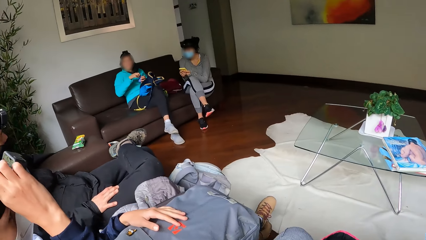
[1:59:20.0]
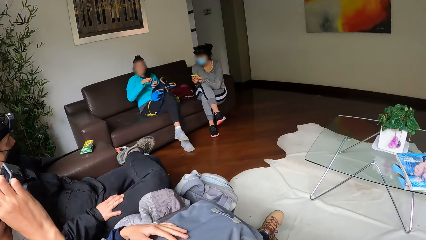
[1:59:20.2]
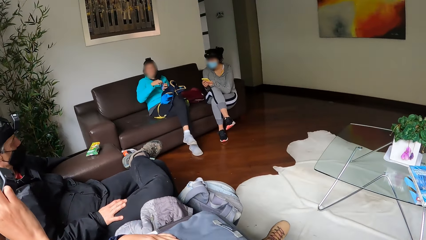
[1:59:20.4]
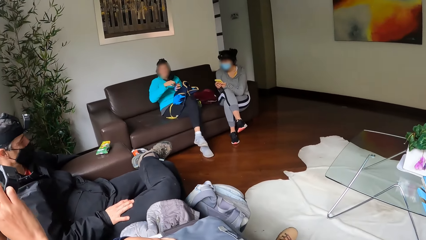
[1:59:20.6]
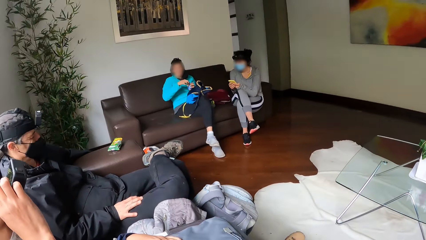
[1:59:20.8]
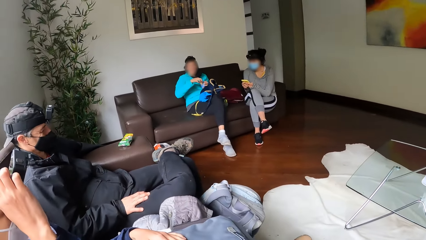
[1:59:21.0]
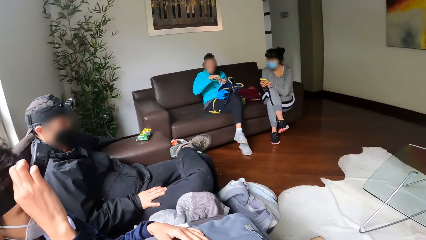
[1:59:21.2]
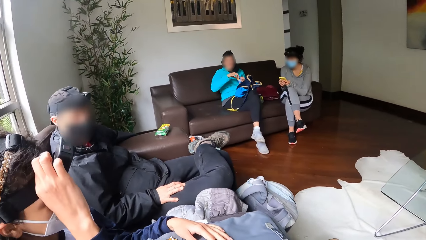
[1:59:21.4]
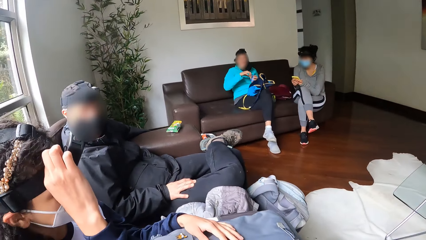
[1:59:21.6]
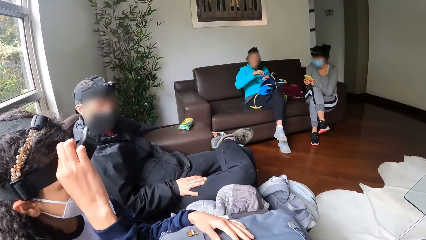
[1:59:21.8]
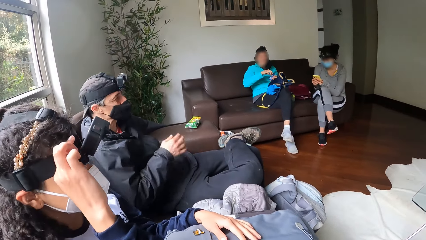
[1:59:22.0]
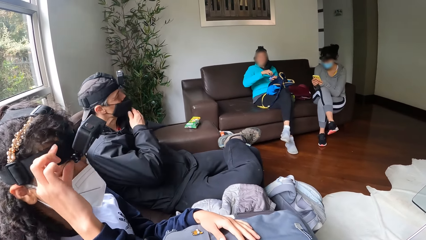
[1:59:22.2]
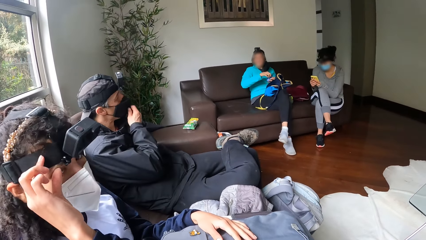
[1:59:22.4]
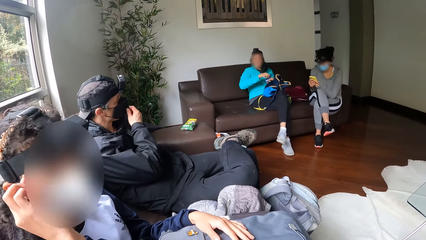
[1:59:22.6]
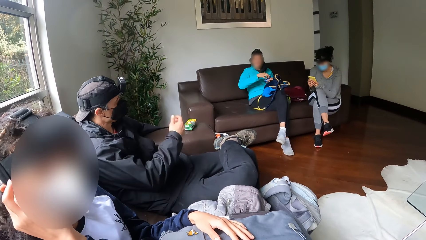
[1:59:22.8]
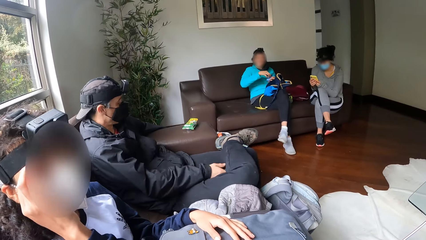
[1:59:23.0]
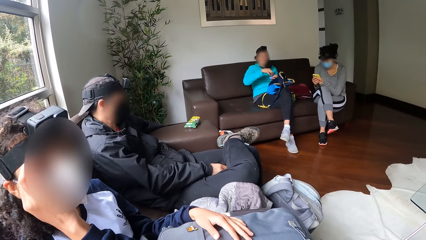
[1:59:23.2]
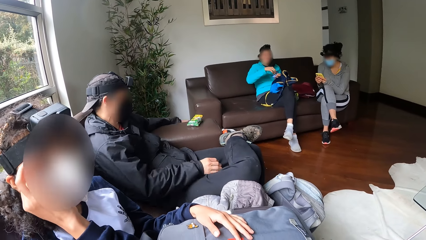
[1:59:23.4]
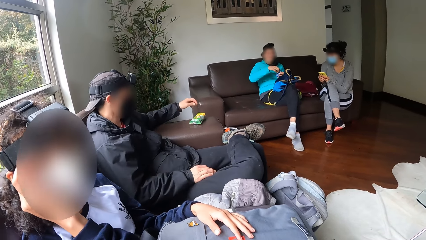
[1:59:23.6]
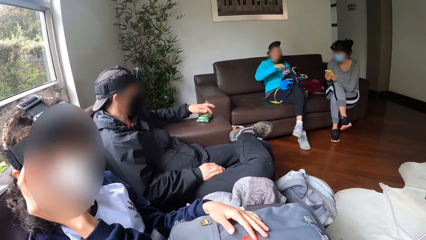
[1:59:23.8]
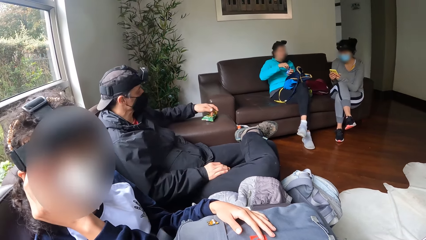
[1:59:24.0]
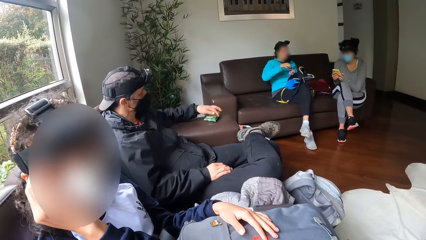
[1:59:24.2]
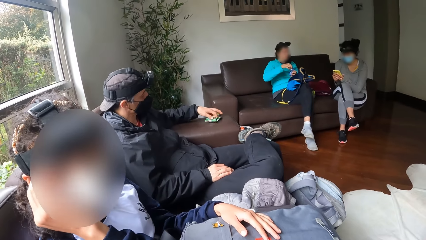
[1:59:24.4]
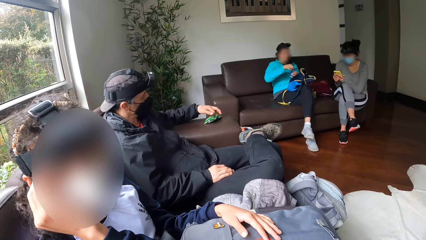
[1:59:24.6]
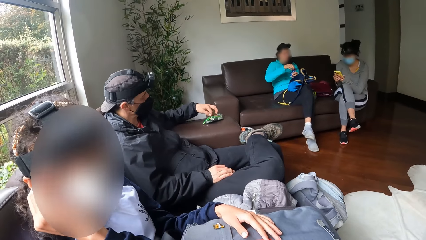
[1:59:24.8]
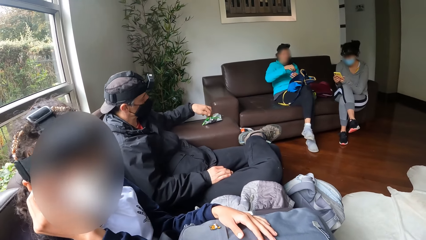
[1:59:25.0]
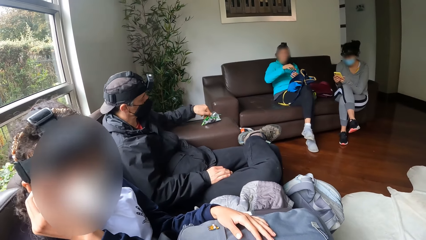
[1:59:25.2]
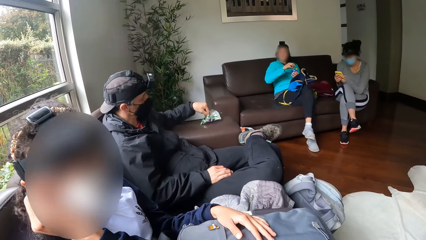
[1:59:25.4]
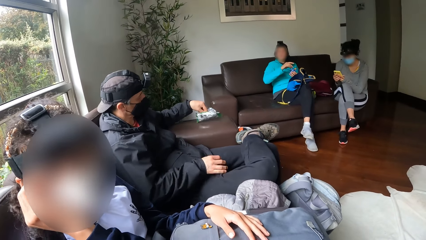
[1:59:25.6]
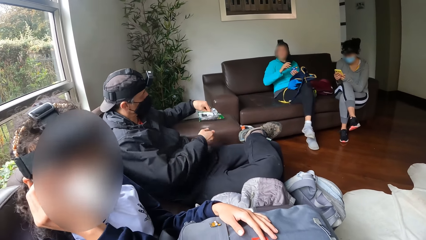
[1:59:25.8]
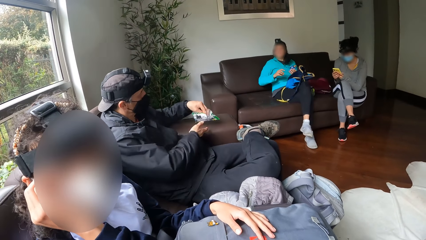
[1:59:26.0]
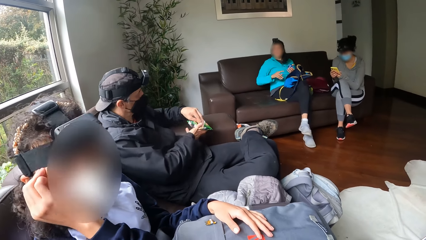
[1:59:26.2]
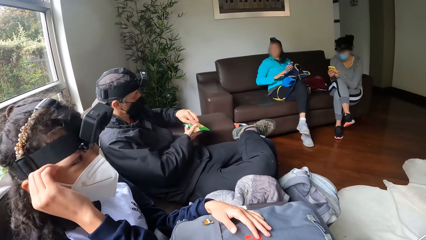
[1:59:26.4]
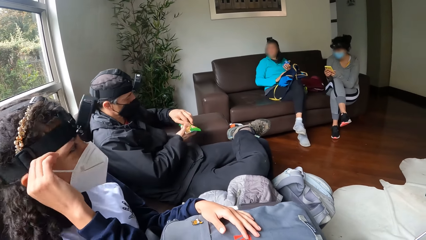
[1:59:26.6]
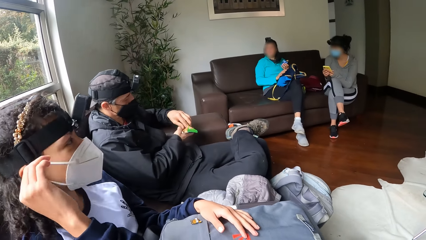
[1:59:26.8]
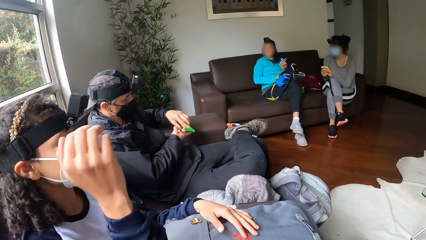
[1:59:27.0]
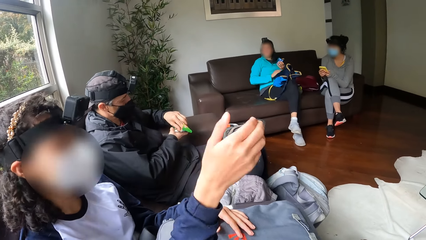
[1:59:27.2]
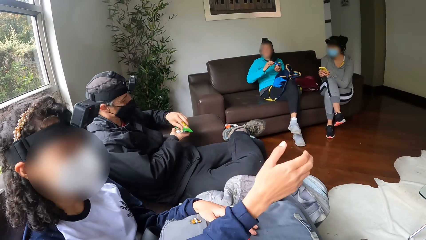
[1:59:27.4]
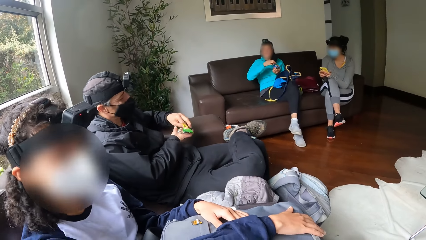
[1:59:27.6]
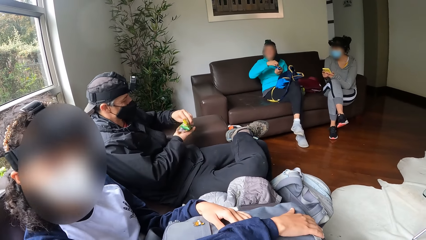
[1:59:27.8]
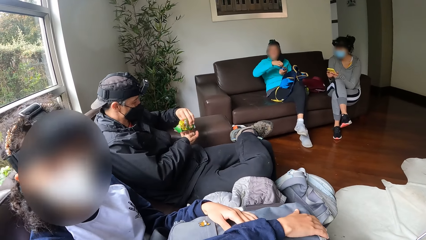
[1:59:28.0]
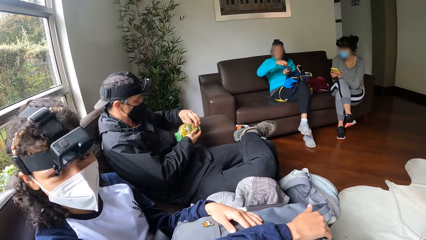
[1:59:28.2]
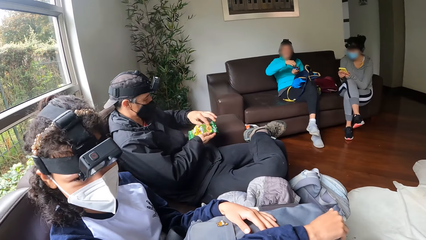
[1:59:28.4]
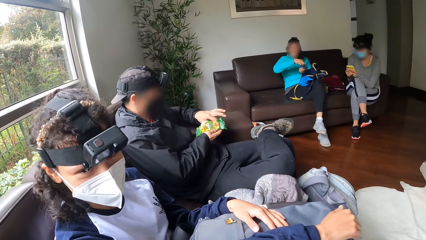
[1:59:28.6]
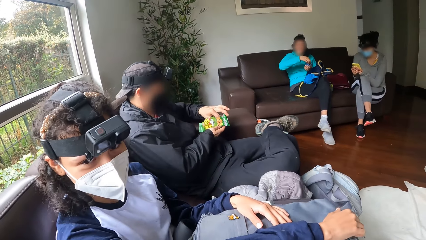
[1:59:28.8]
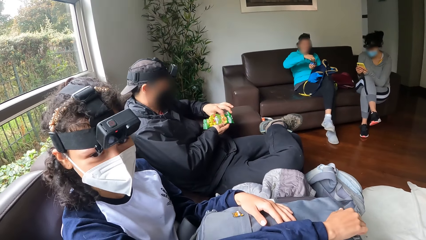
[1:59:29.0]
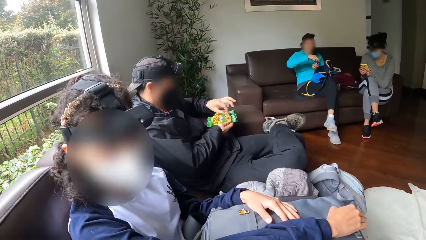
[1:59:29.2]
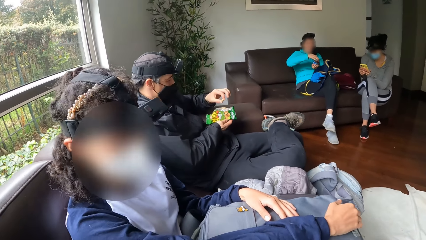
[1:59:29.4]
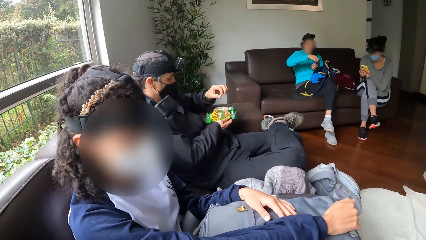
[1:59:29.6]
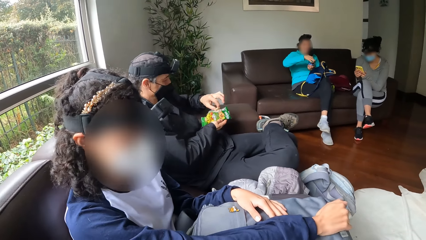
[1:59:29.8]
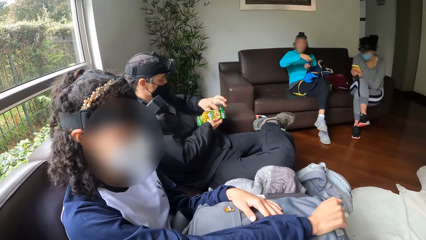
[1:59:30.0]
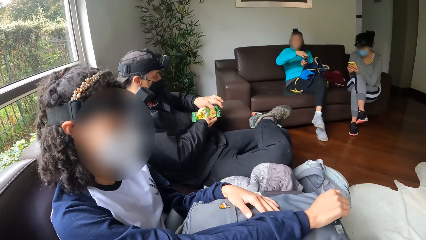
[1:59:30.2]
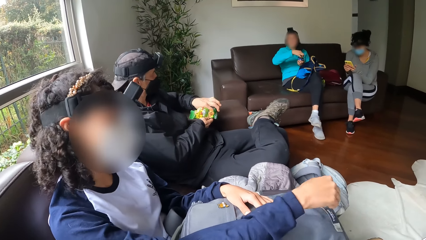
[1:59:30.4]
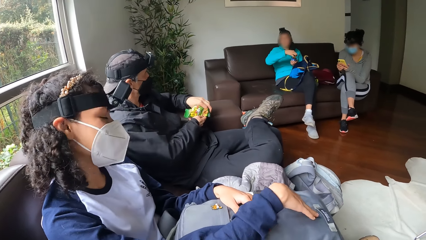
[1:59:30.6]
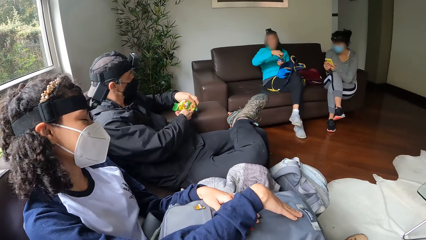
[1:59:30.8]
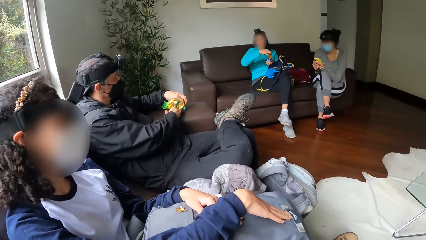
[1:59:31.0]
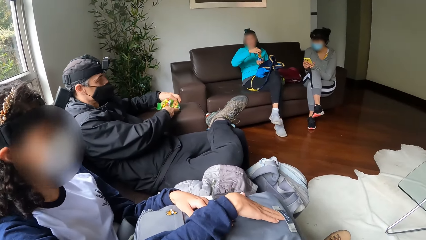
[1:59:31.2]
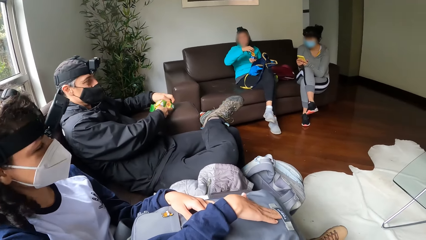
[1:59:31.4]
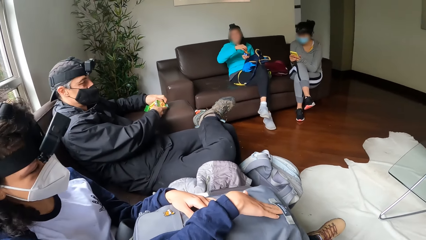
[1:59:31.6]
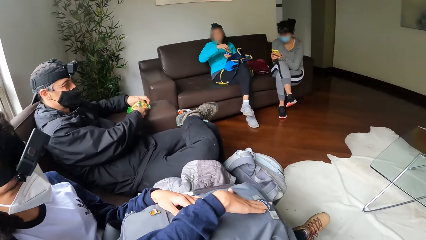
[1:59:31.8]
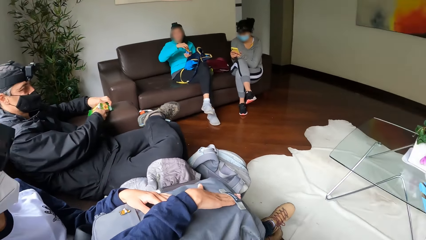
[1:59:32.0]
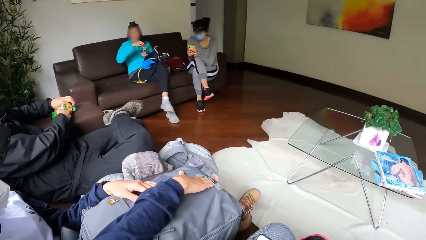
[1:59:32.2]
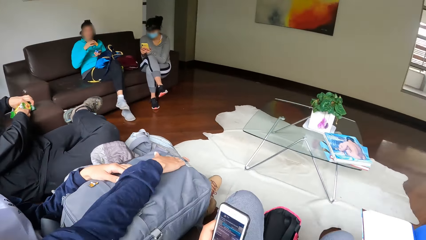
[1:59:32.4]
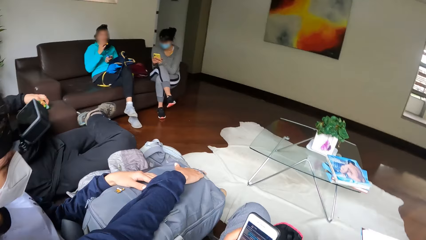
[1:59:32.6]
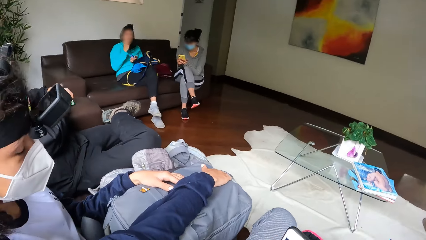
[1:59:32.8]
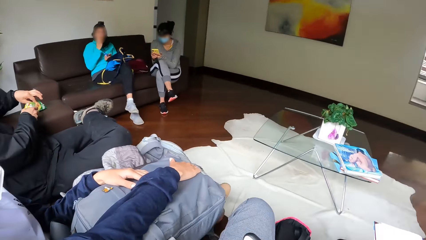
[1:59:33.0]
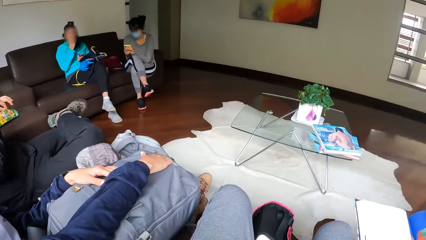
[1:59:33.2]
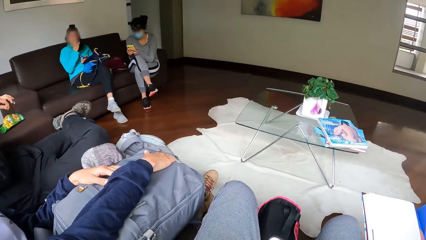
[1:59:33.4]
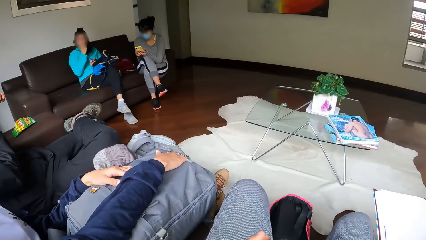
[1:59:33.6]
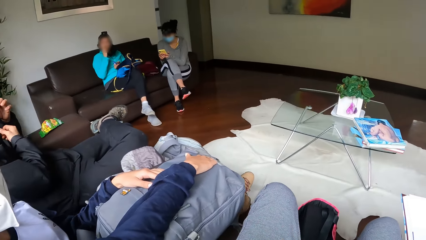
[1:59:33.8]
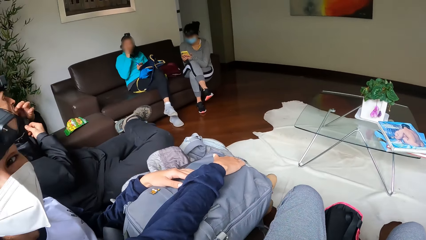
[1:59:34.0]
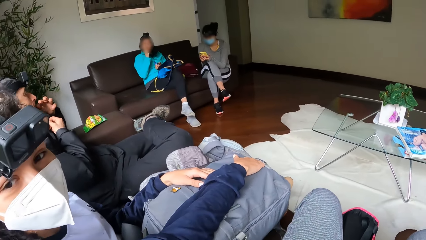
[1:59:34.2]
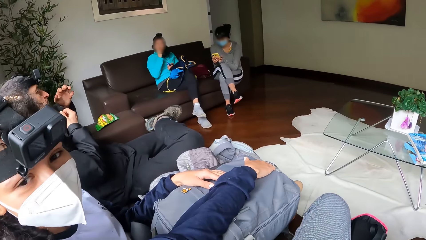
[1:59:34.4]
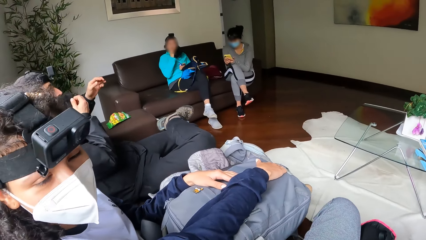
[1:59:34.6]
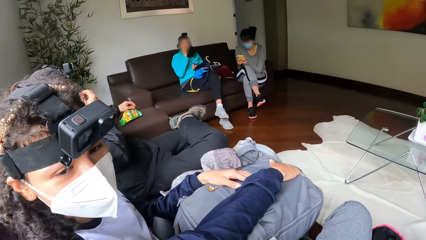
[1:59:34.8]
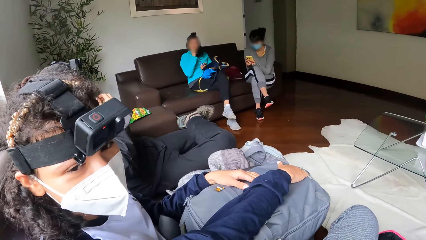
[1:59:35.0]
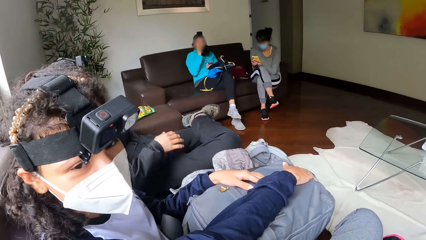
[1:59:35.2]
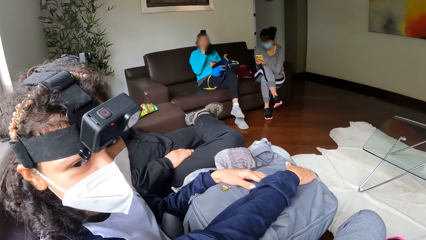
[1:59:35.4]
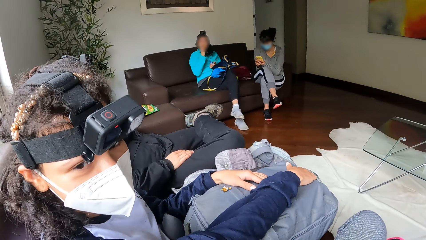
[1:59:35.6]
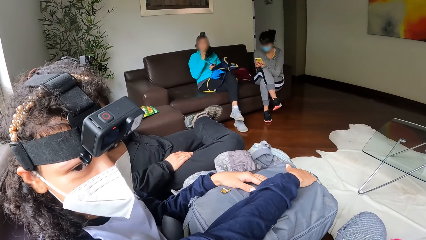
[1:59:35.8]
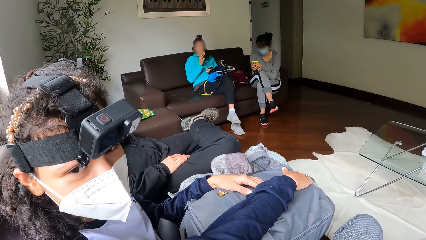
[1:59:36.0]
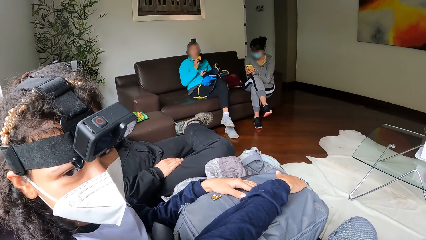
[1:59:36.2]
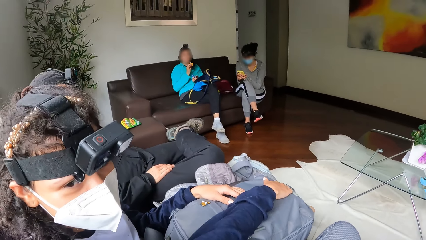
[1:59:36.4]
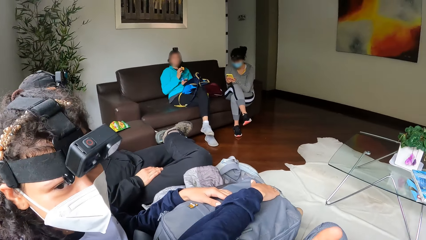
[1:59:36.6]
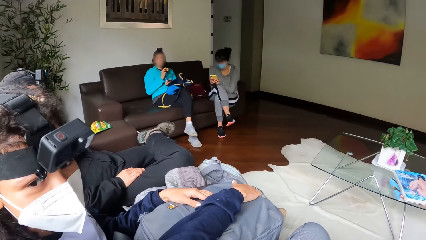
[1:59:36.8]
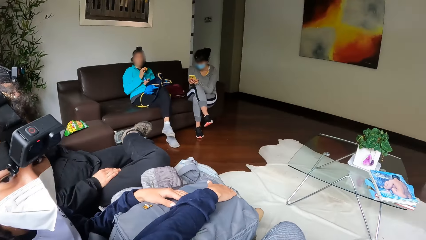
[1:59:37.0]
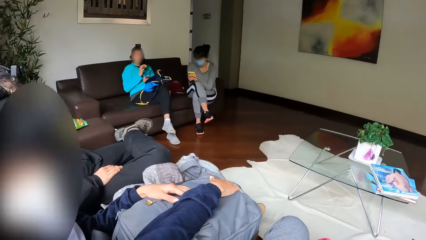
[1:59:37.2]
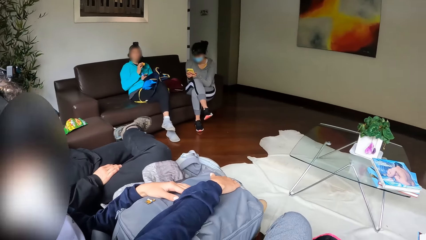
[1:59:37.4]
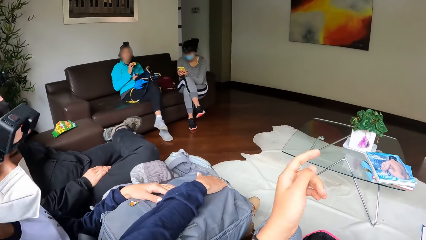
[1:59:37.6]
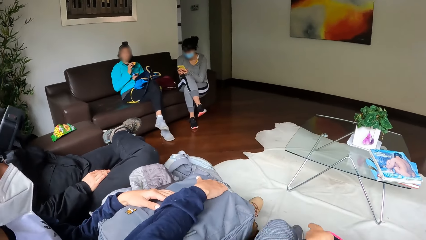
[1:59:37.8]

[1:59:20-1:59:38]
A lady adjusts the camera. A man interacts with the camera wearer. Another lady interacts with the camera wearer. The second lady interacts with the camera wearer. The man picks up a cashew nut from the packet. The camera wearer looks around a room. The second lady interacts with the camera wearer.
